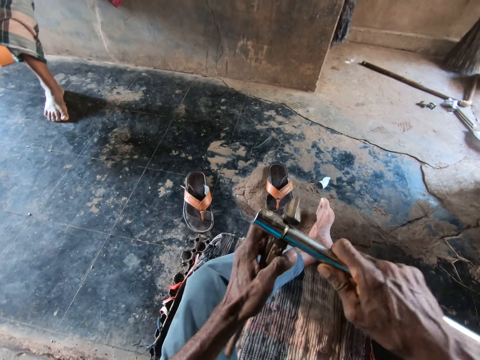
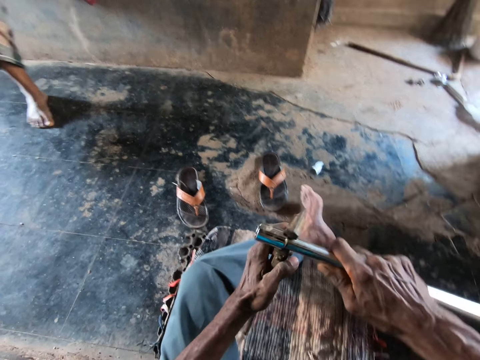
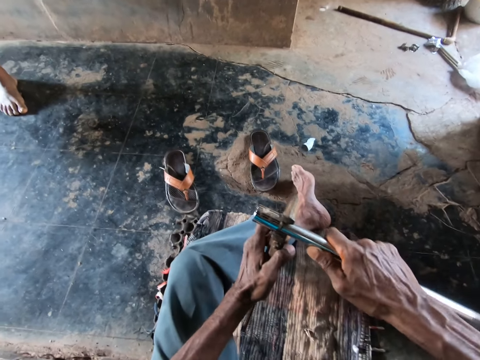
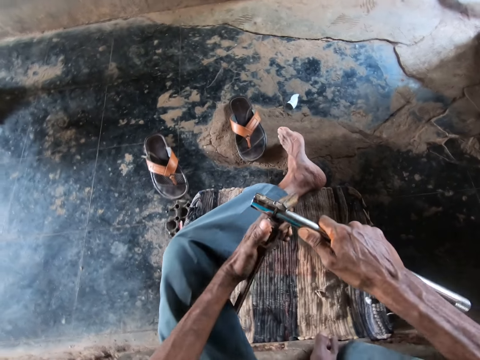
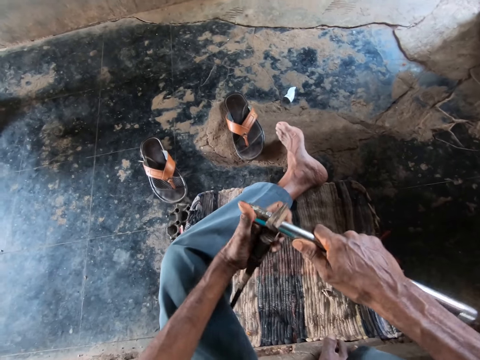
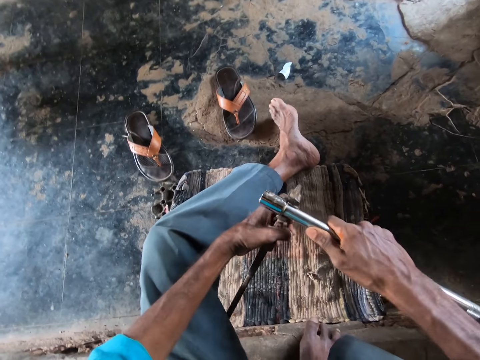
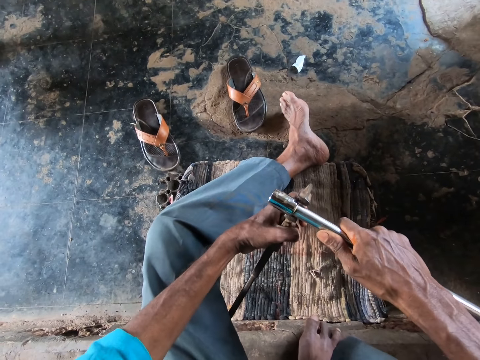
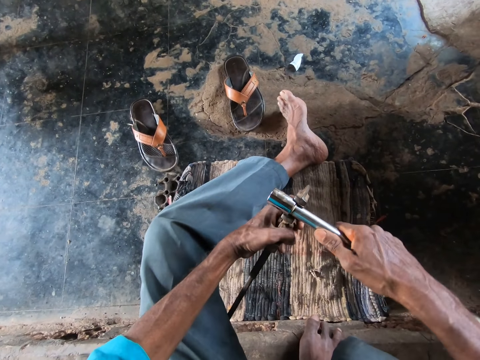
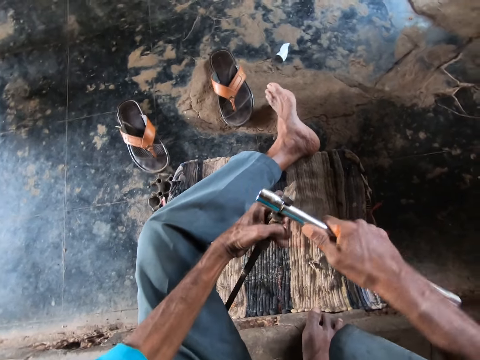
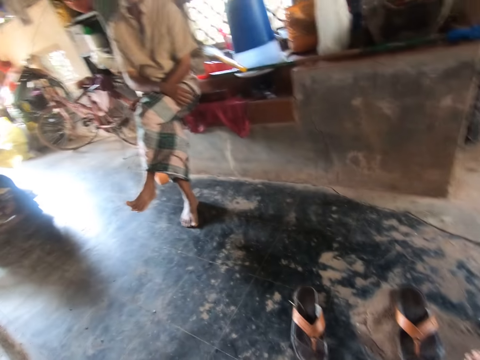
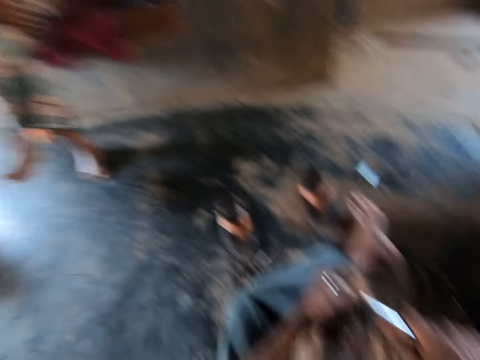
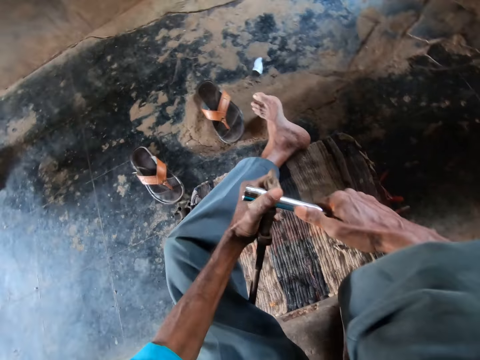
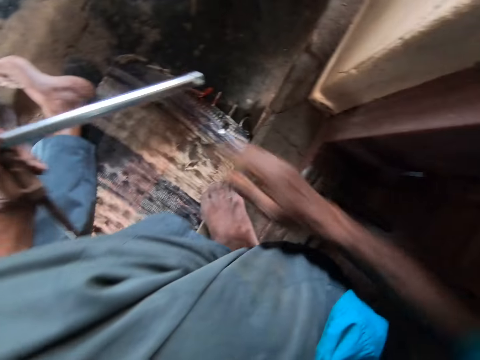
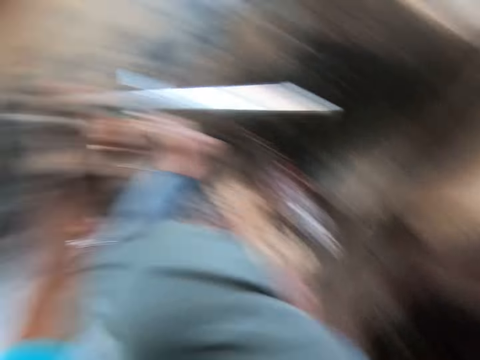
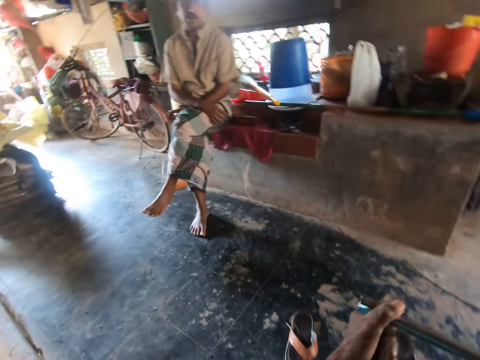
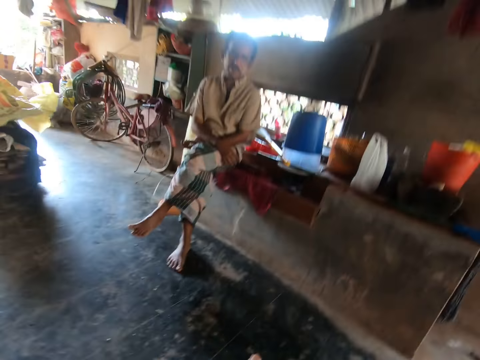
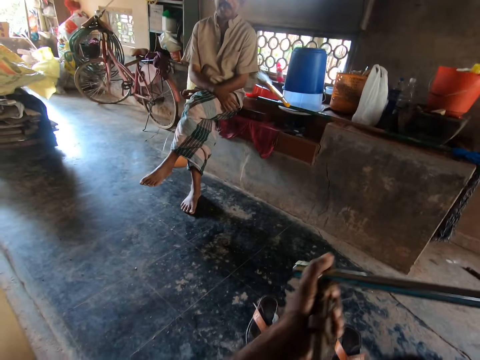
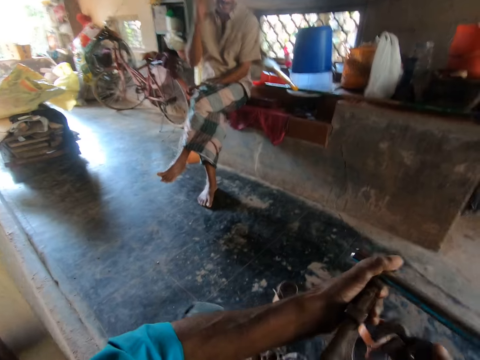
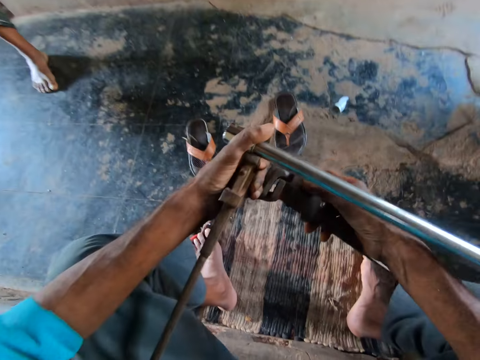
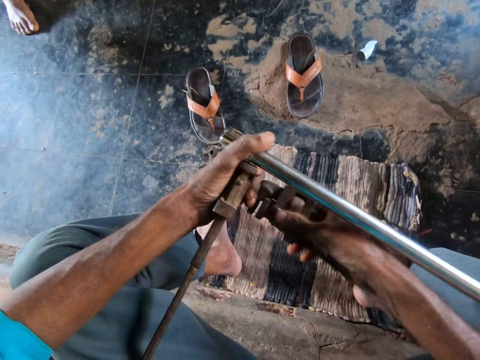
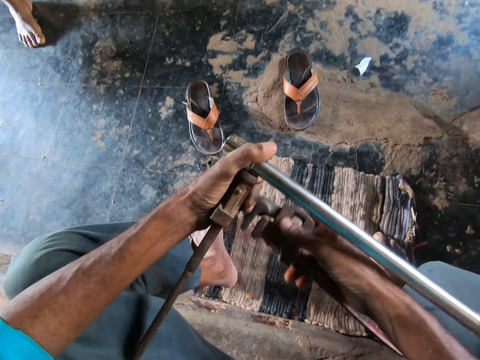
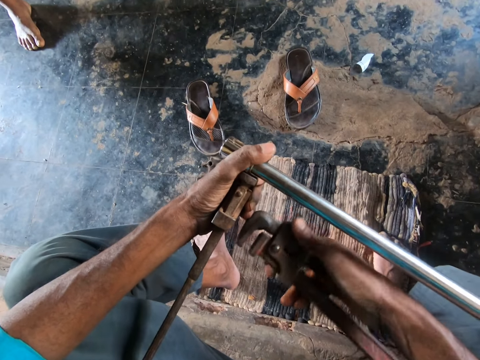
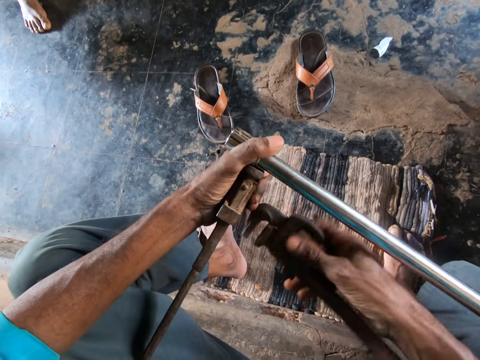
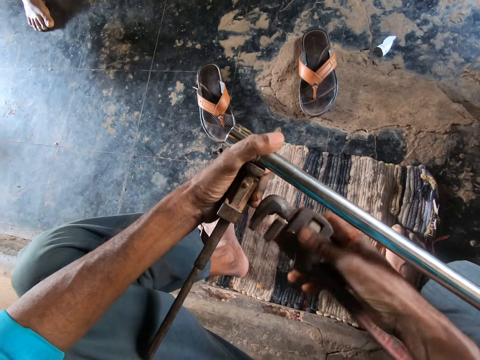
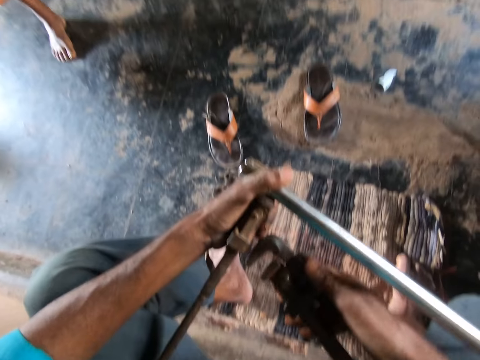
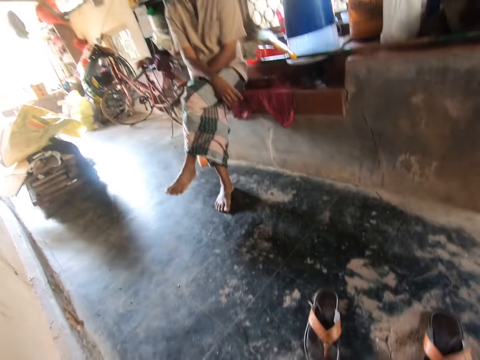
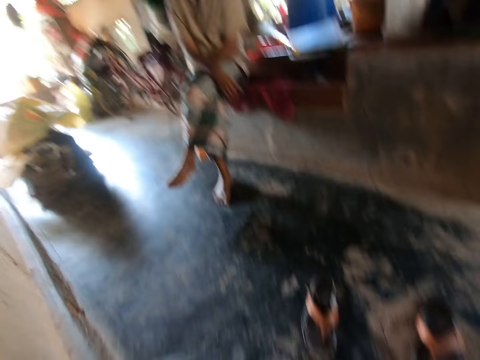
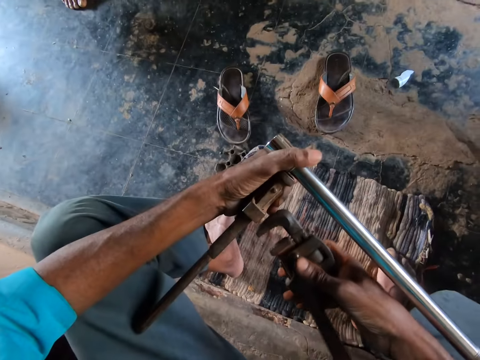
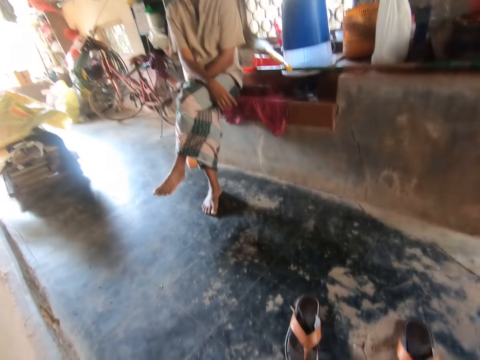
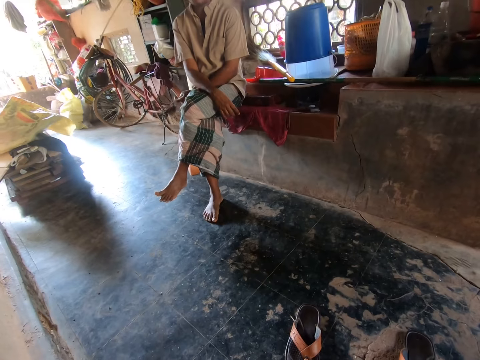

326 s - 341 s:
The camera wearer adjusts the metal with the spanner. A man converses with the camera wearer. He looks around. He picks up the metal. He picks up the wrench from the floor with his right hand. He looks around. He adjusts the wrench adjustment nut with his right hand. He looks around.

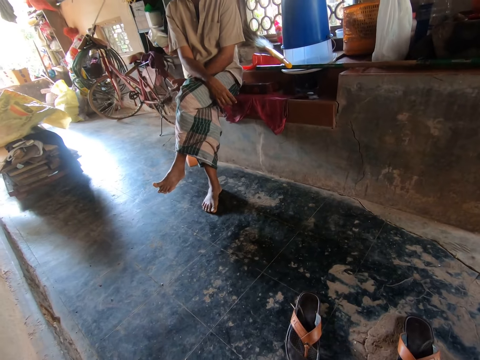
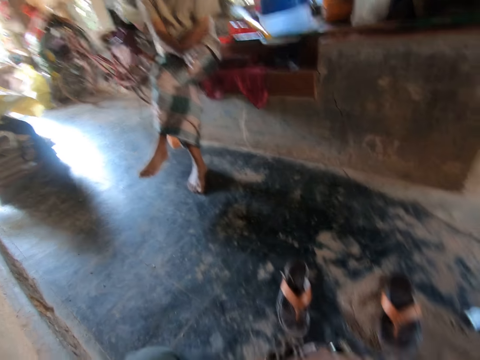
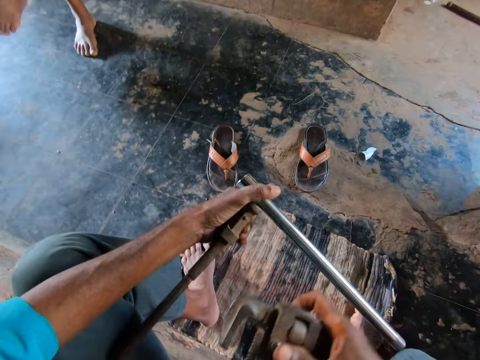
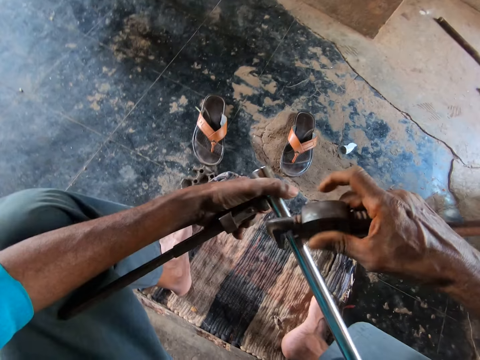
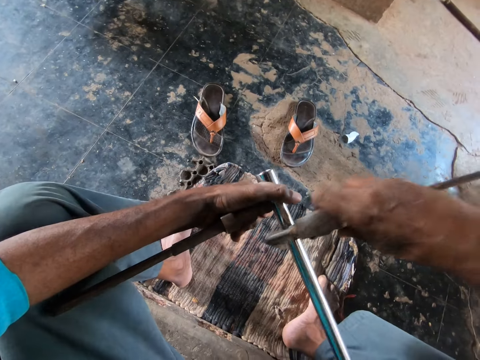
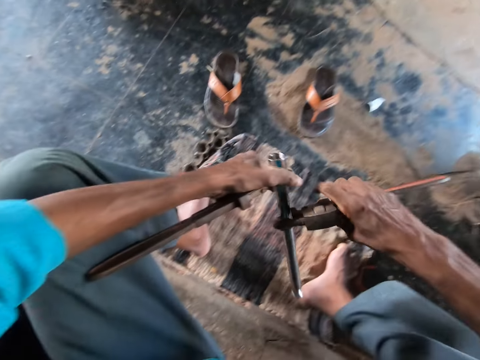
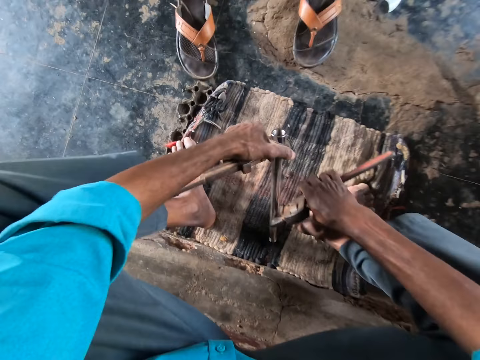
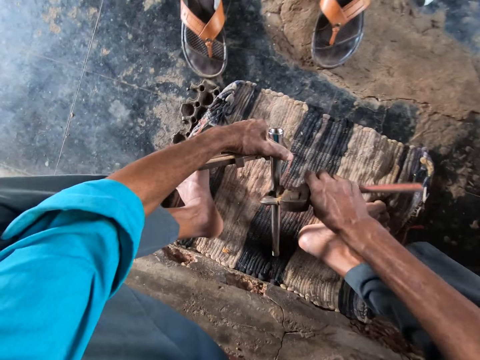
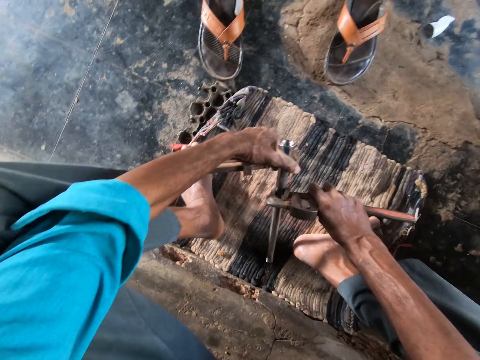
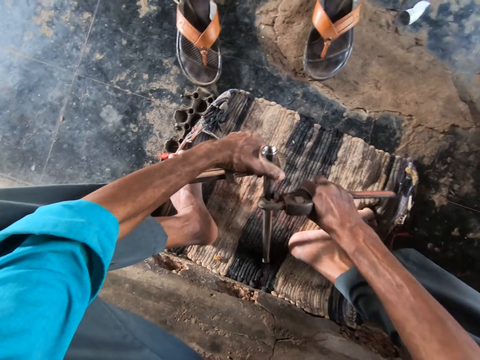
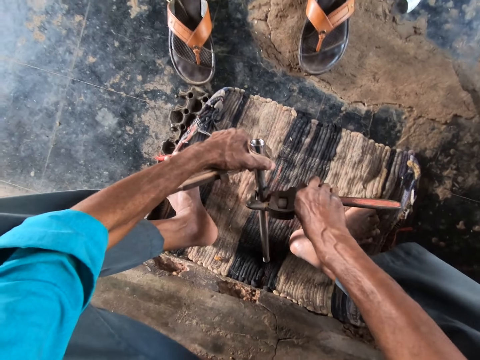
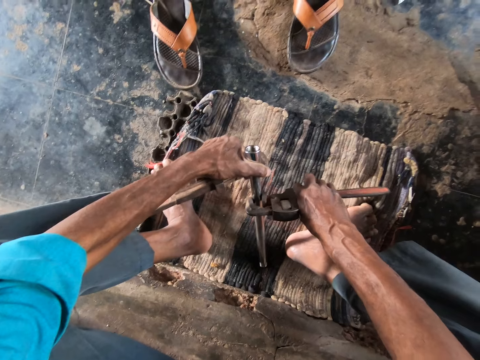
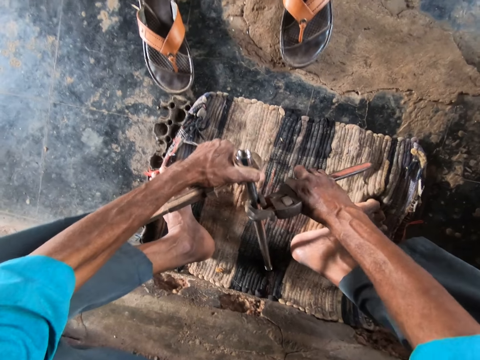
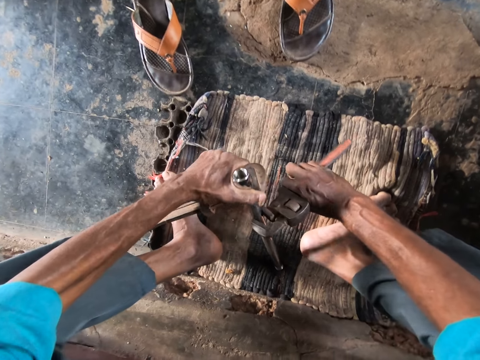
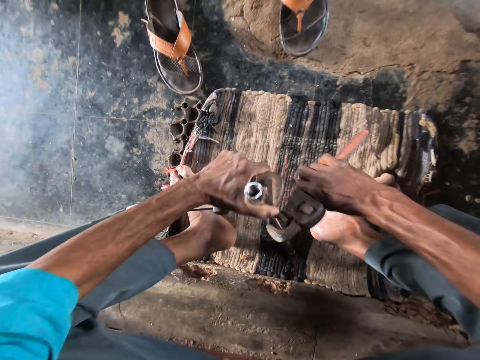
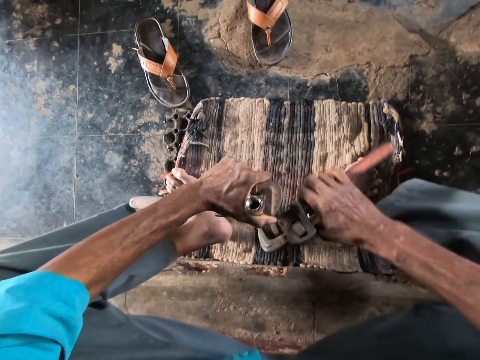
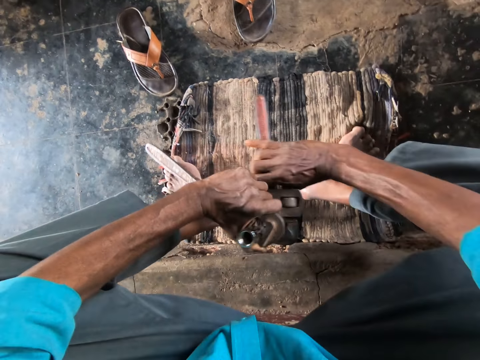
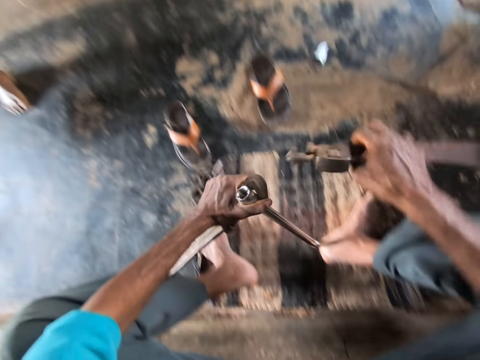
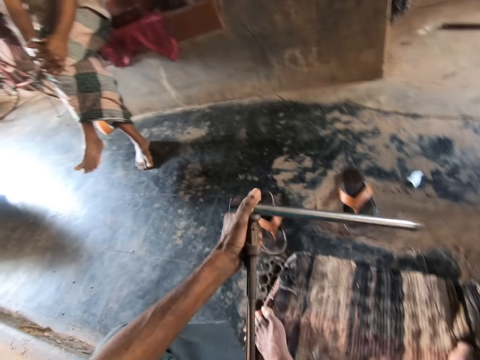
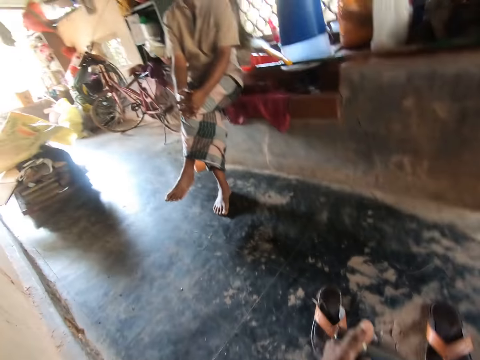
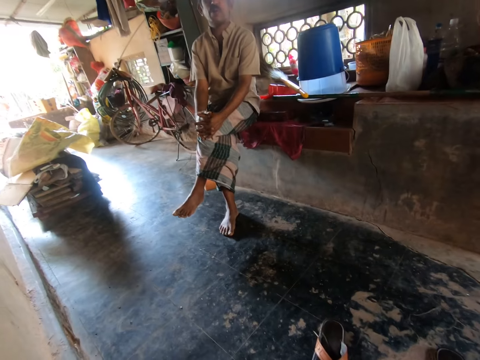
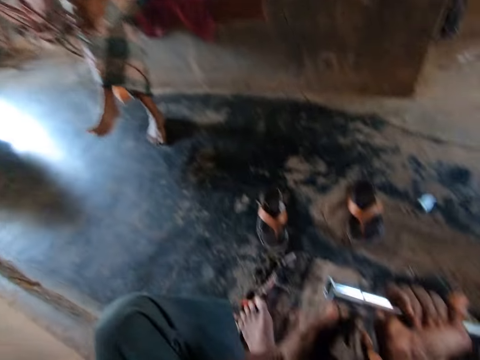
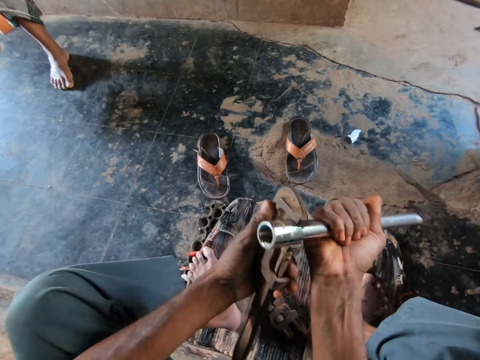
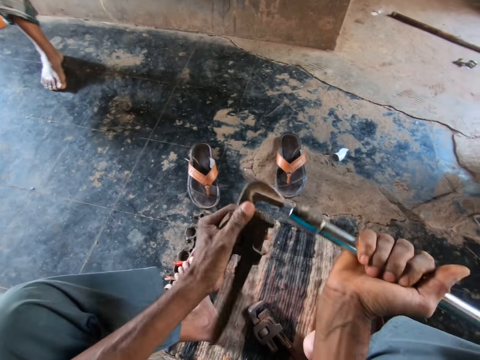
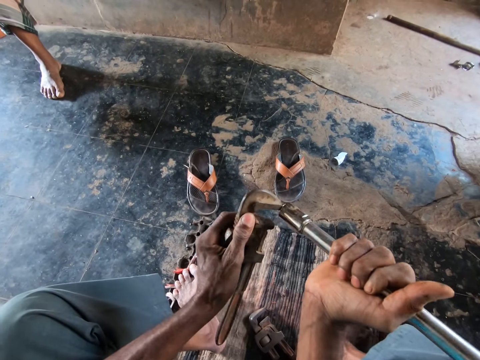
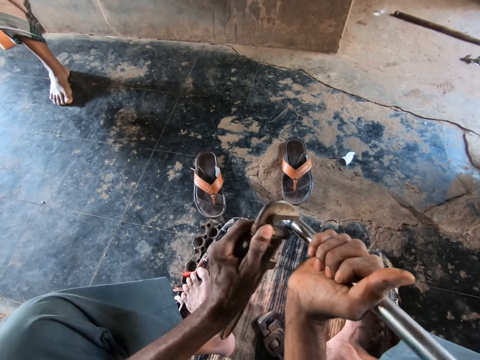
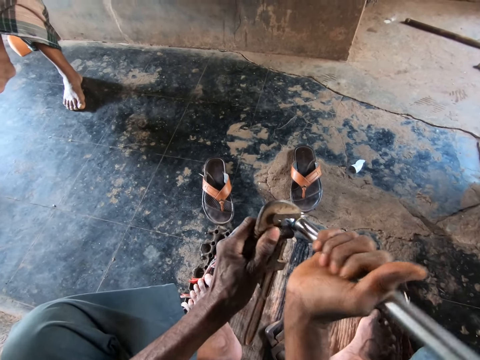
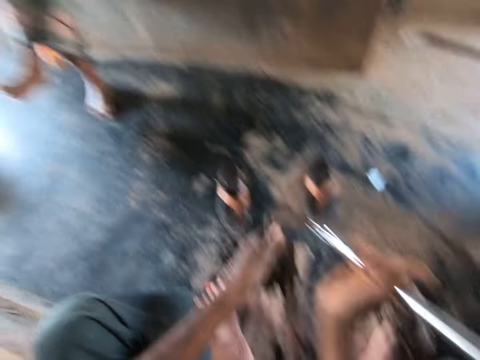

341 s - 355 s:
The camera wearer fixes the pipe into the wrench or spanner in his right hand. He places the pipe in his left hand on the mat. He looks around. He tightens the pipe with the wrench in his right hand. He lifts the pipe from the floor with his left hand. He puts the spanner down. He looks around. He removes the pipe from the wrench in his left hand. He fixes the pipe into the wrench in his left hand.
